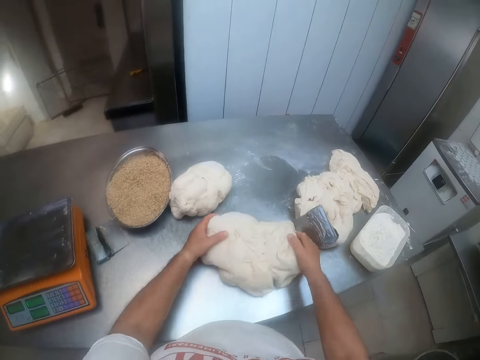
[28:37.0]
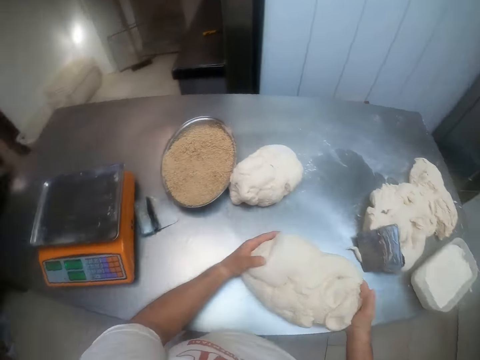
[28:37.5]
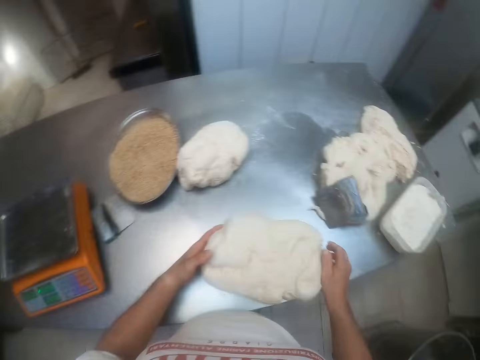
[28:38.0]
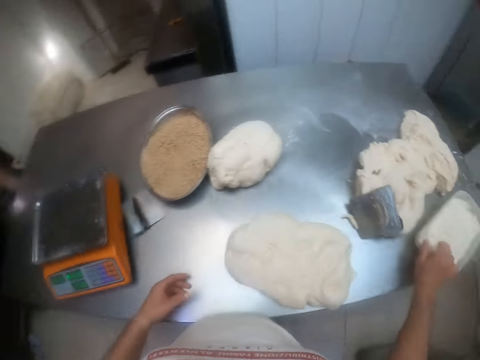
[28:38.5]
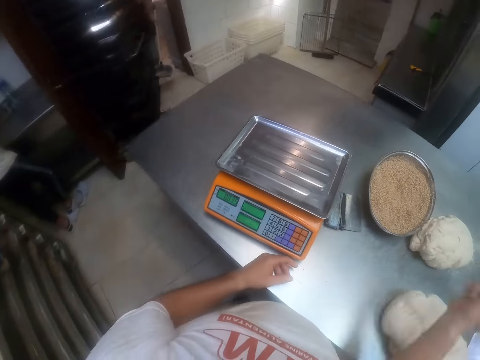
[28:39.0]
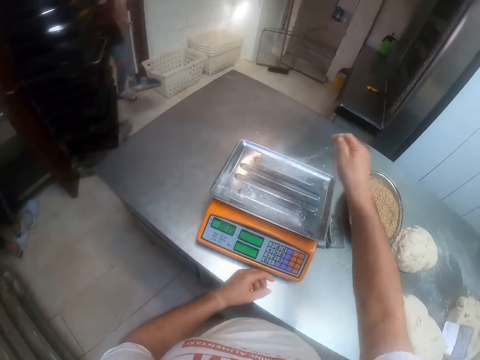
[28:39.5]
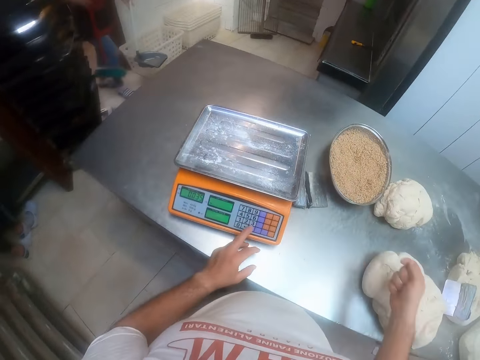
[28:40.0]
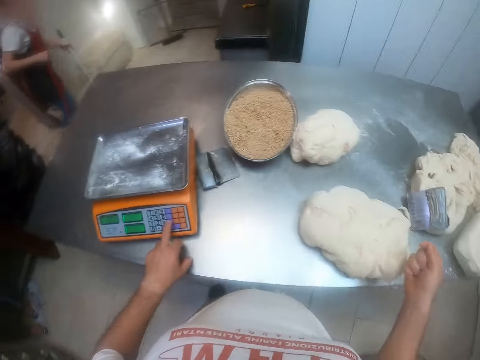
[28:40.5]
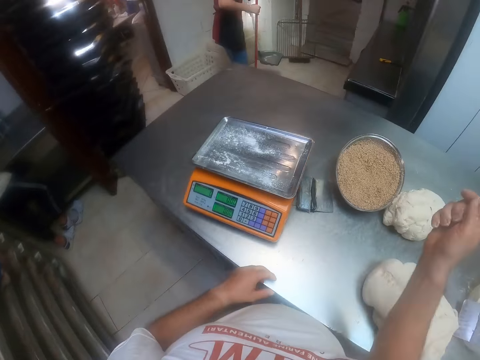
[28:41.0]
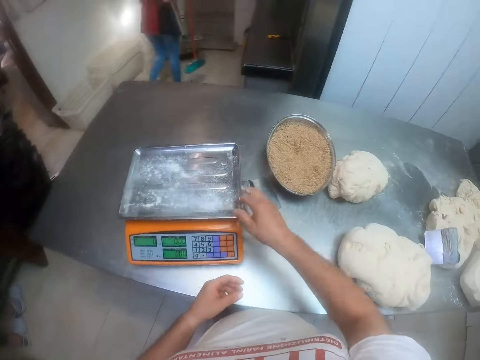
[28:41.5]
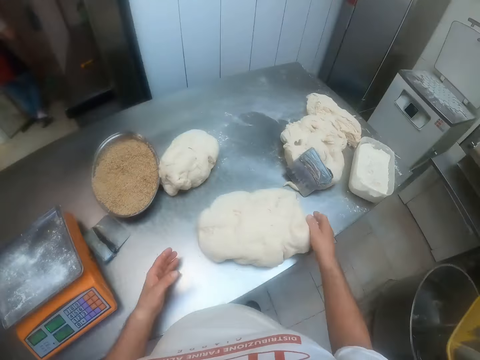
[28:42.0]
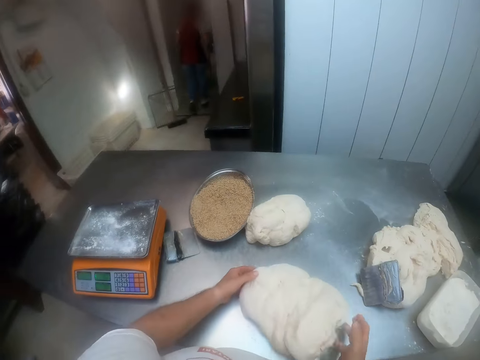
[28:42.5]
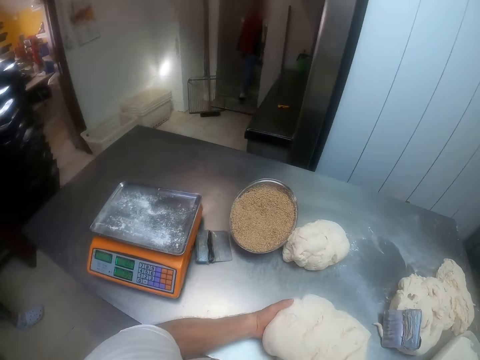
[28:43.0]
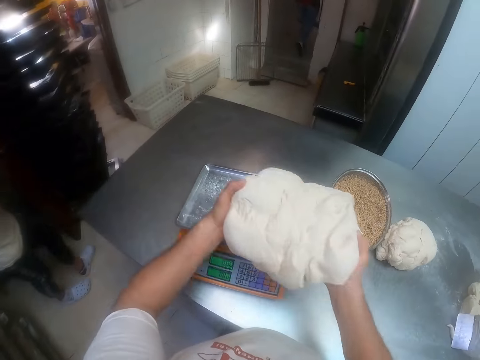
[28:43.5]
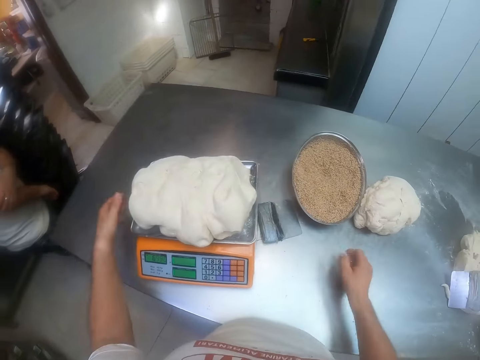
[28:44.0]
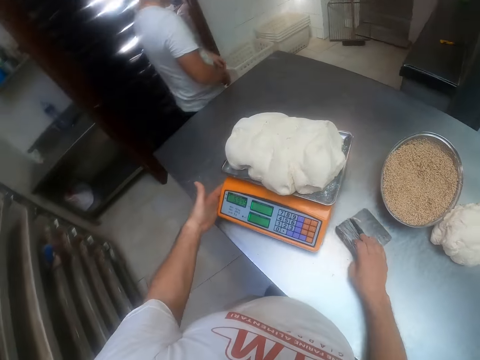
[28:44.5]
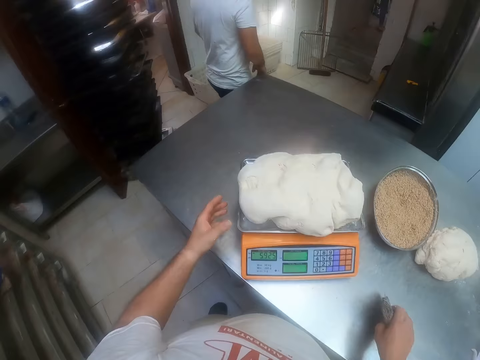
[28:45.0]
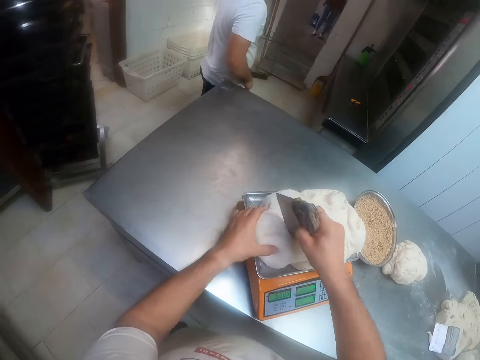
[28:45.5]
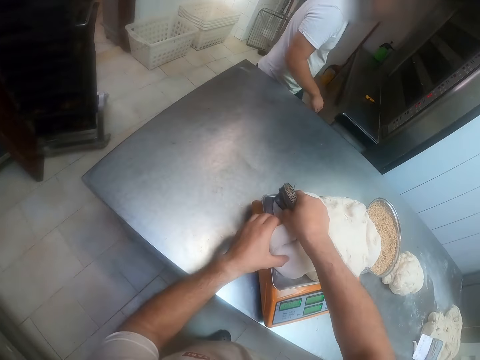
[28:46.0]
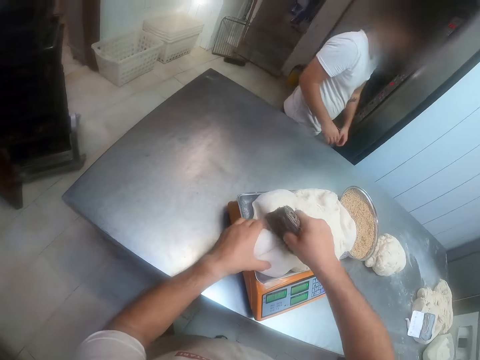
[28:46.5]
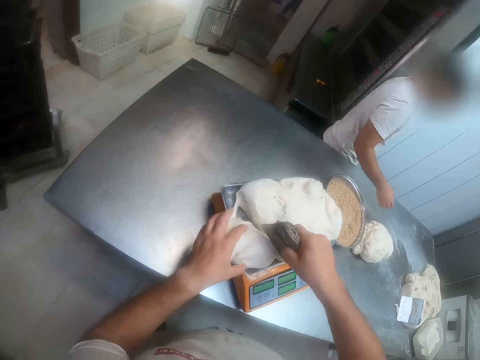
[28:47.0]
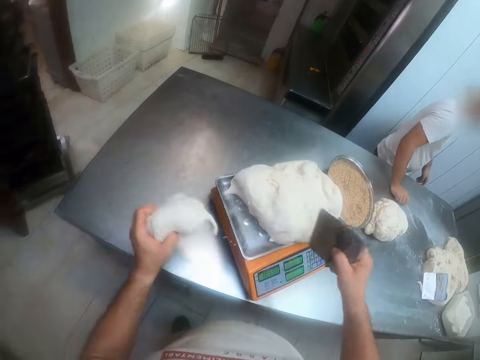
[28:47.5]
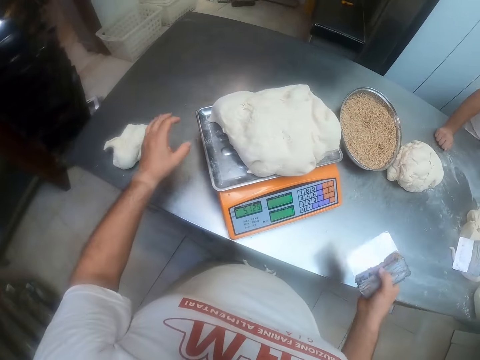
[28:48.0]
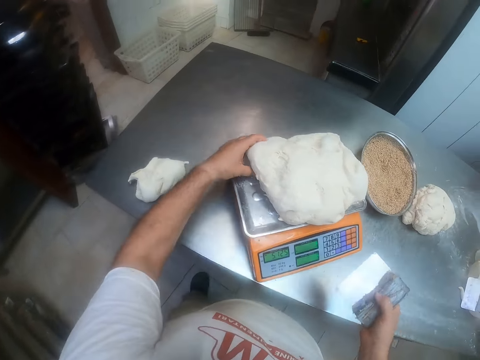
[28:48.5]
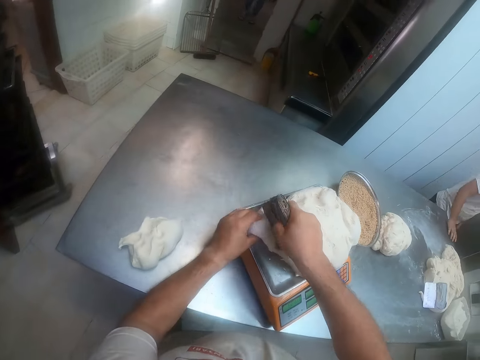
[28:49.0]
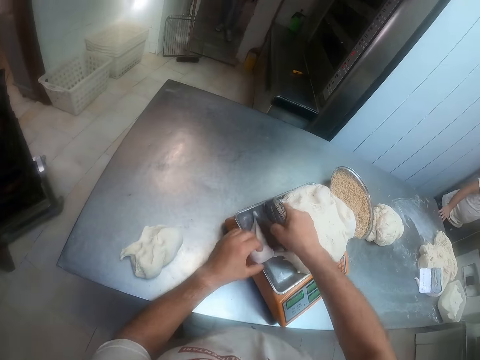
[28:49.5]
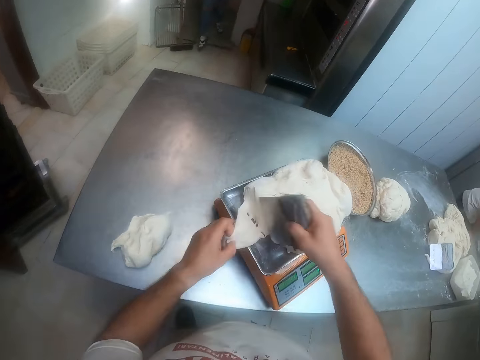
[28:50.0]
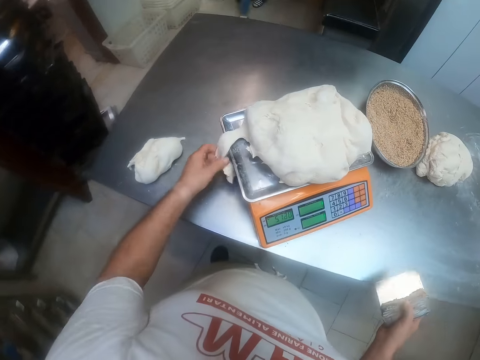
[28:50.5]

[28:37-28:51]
The camera wearer molds the dough with both hands. He picks up the dough. He packs flour from the bowl on the table with his right hand. He throws the flour on the weighing platform of the scale or weighing machine with his right hand. He presses a button on the scale with his right hand. He throws the flour on the weighing platform with his right hand. He picks up the dough mold from the table with both hands. He drops the dough mold on the weighing platform with both hands. He weighs the dough on the weighing machine. He shifts the scraper on the table with his right hand. He picks up the scraper from the table with his right hand. He cuts the dough on the weighing platform with the scraper in his right hand. He puts the dough on the table with his left hand. He holds the dough on the weighing platform with his left hand. He cuts the dough on the weighing platform with the scraper in his right hand.

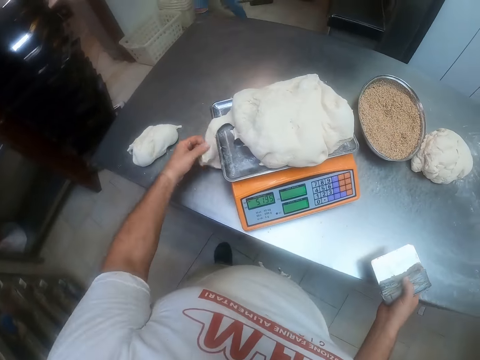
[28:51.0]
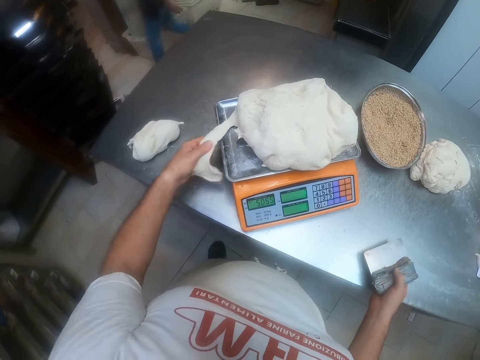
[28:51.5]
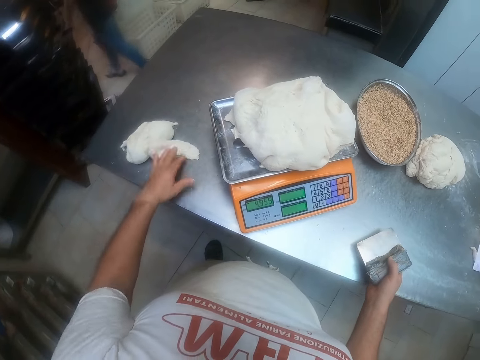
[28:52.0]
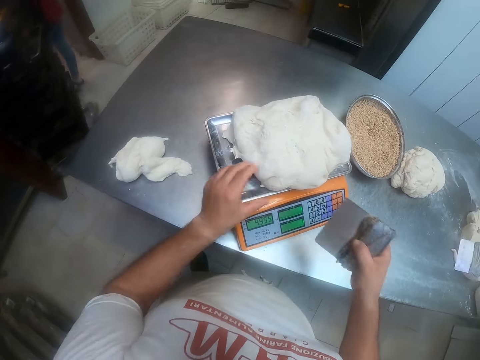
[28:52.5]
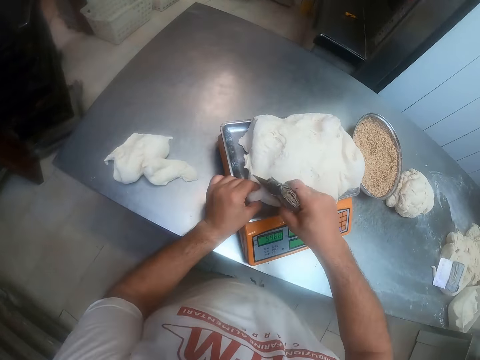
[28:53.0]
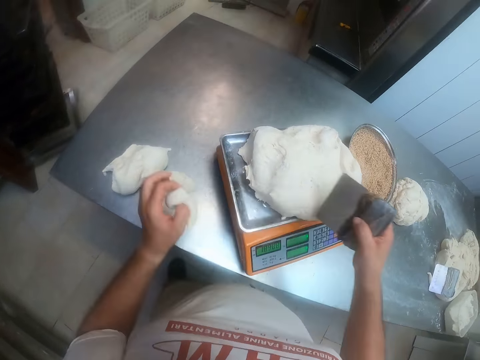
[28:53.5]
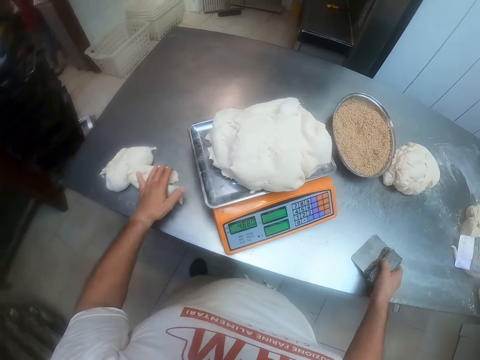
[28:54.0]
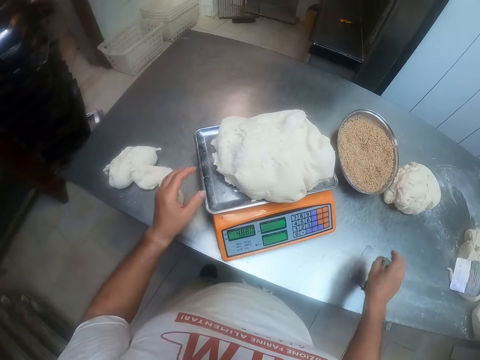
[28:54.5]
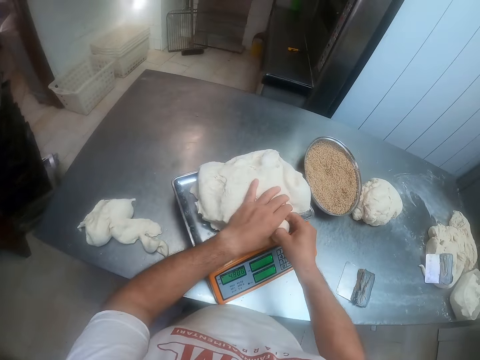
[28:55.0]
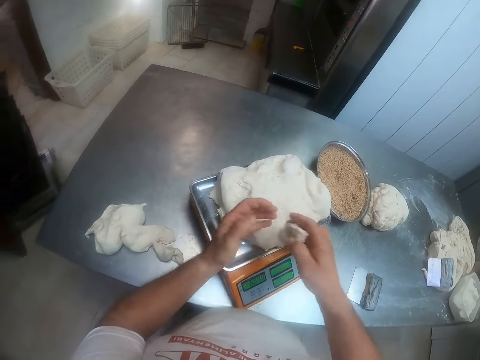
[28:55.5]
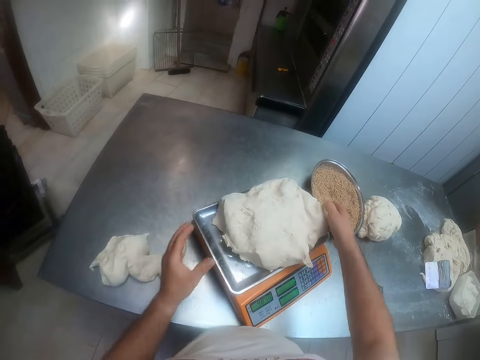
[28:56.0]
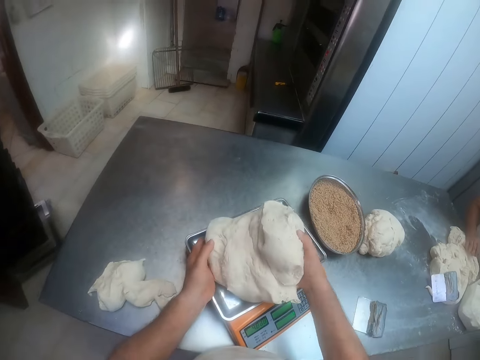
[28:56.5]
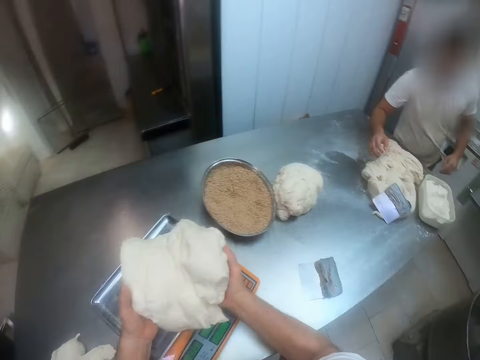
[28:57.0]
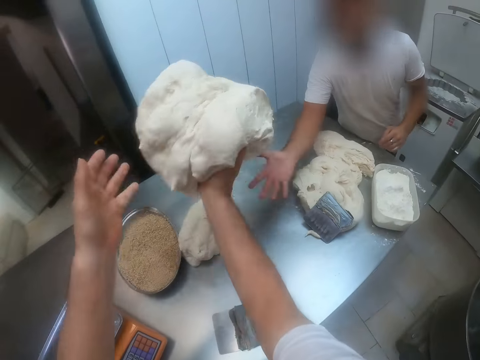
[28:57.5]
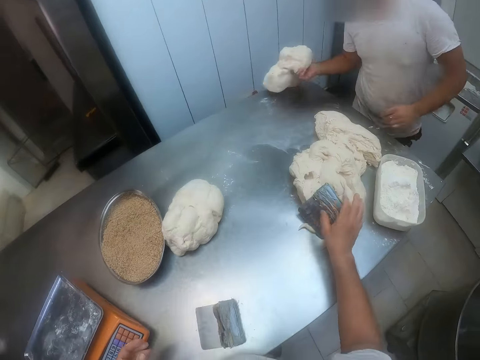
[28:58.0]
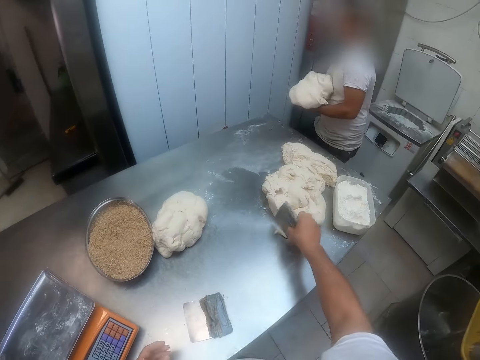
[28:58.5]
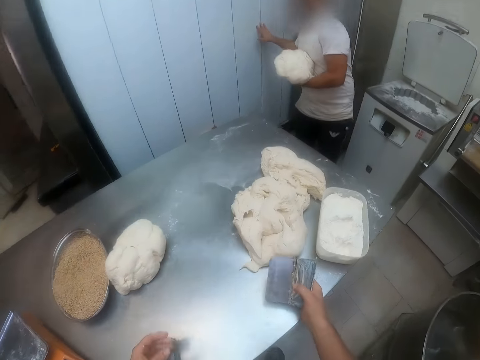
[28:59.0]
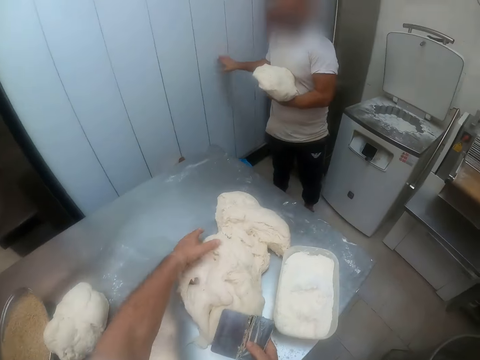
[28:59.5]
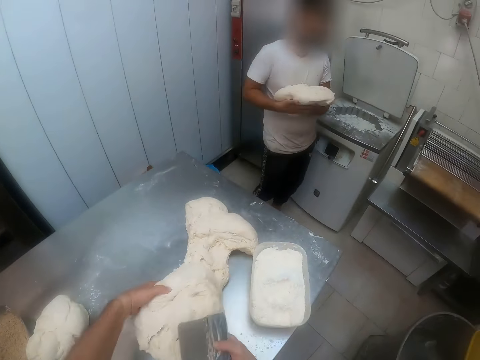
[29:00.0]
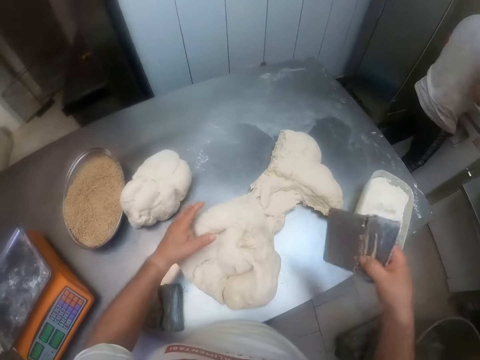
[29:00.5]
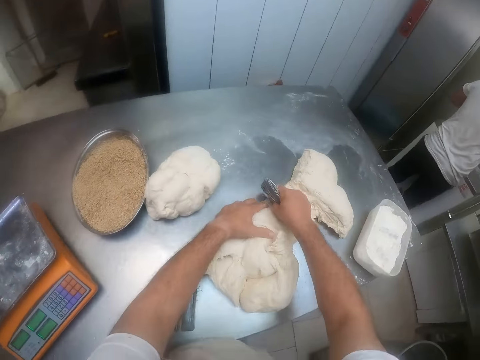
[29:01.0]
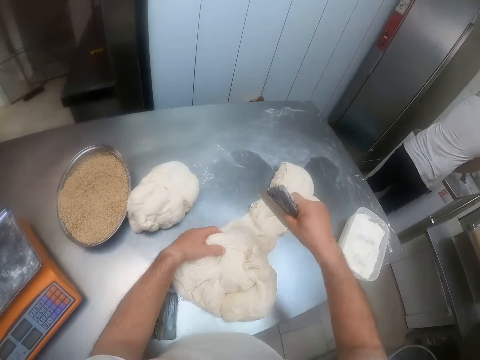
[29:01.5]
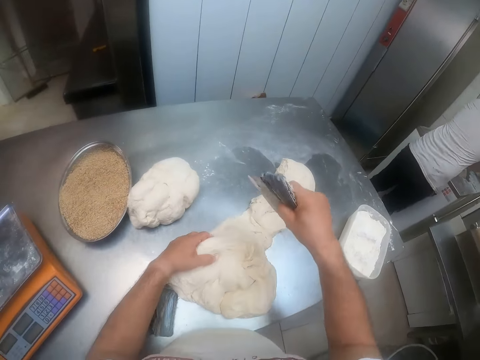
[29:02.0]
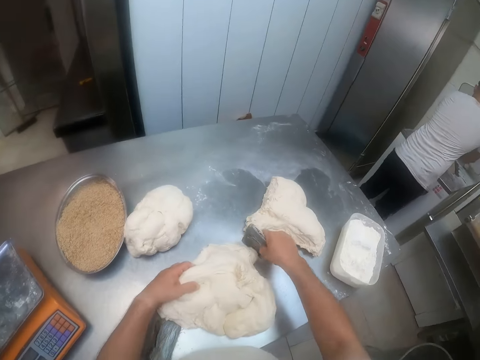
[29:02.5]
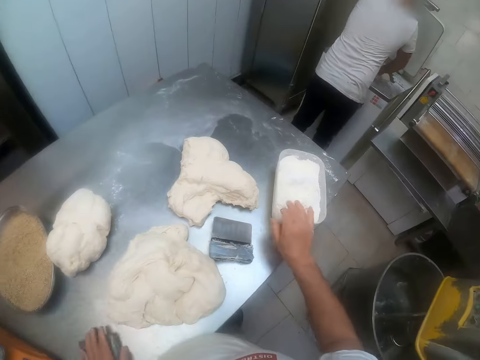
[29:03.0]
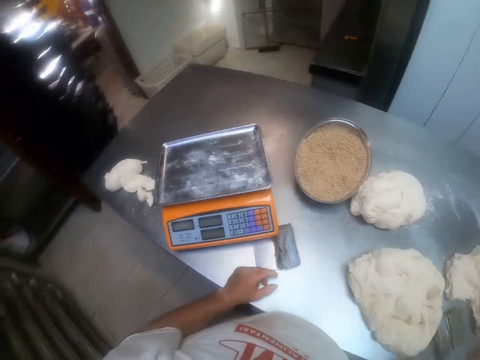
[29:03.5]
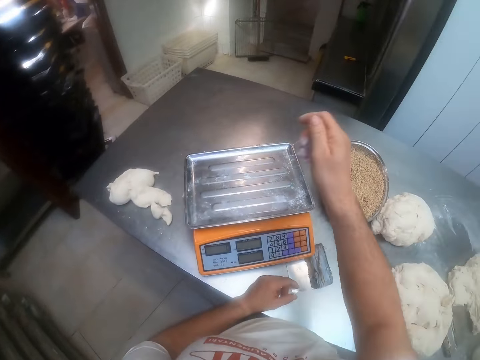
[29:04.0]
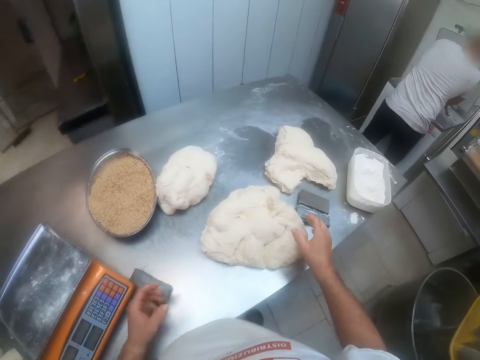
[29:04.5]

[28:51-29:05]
The camera wearer puts the dough on the table with his left hand. He cuts the dough on the weighing platform with the scraper in his right hand. He puts the dough on the table with his left hand. He puts the scraper on the table with his right hand. He cuts the dough with his right hand. He takes the dough from his right hand with his left hand. He puts the dough on the table with his left hand. He picks up the dough mold from the weighing platform with both hands. He throws the dough mold to a man. The man catches the dough mold with his right hand. The camera wearer picks up the scraper from the dough on the table with his right hand. He drags the dough on the table with his left hand. The man puts the dough mold into a dough divider machine with both hands. The camera wearer cuts the dough with the scraper in his right hand. He puts the scraper on the table with his right hand. He packs flour from the bowl on the table with his right hand. He sprays the flour on the weighing platform with his right hand.
